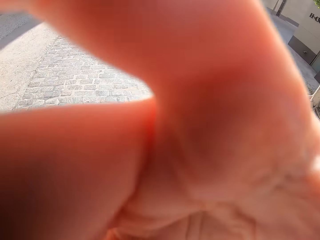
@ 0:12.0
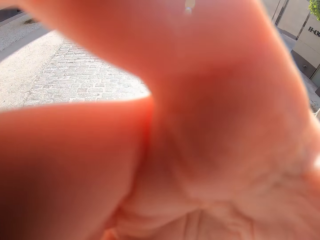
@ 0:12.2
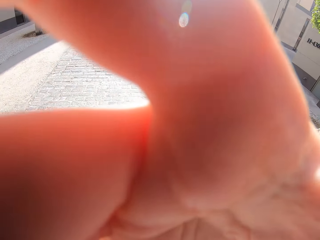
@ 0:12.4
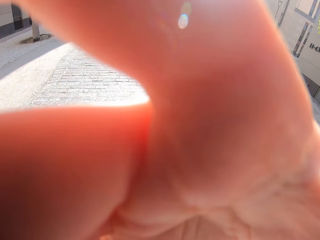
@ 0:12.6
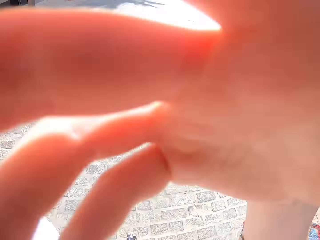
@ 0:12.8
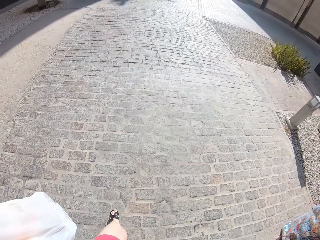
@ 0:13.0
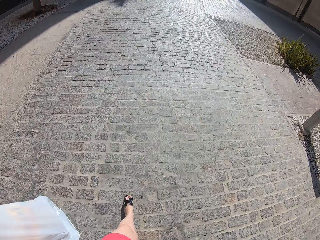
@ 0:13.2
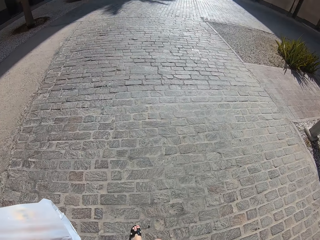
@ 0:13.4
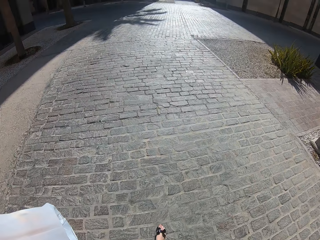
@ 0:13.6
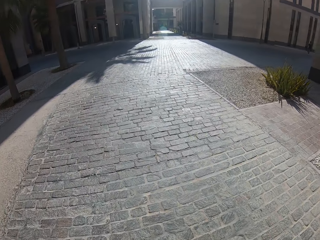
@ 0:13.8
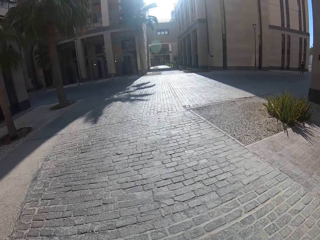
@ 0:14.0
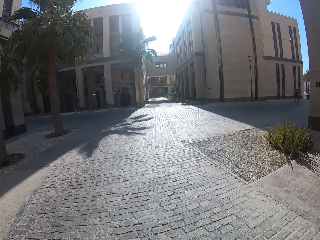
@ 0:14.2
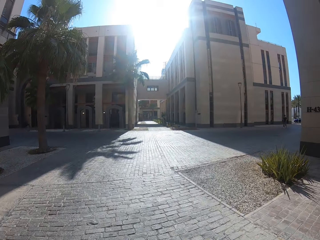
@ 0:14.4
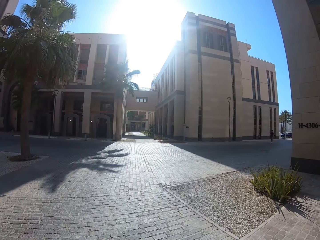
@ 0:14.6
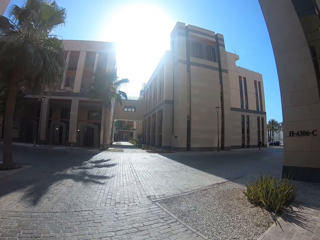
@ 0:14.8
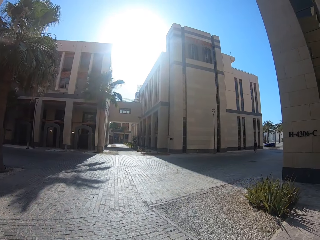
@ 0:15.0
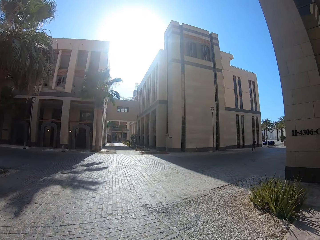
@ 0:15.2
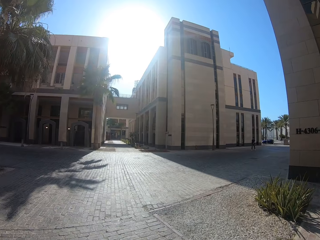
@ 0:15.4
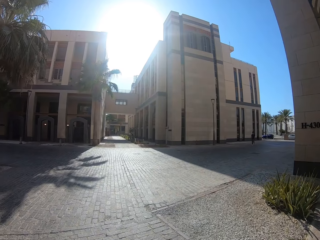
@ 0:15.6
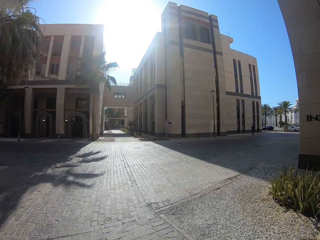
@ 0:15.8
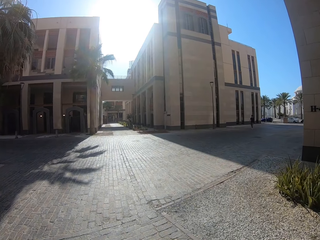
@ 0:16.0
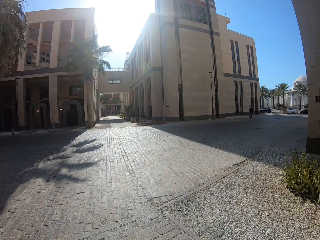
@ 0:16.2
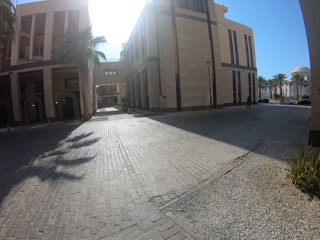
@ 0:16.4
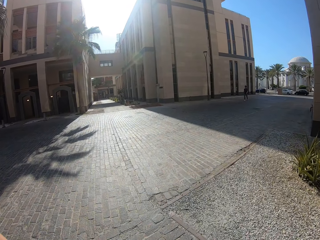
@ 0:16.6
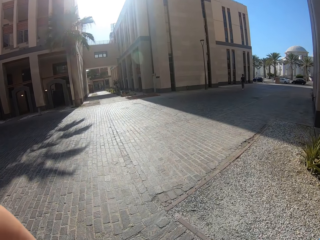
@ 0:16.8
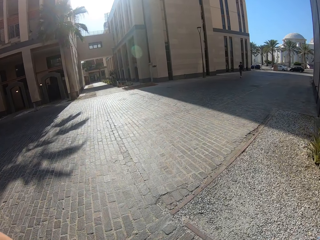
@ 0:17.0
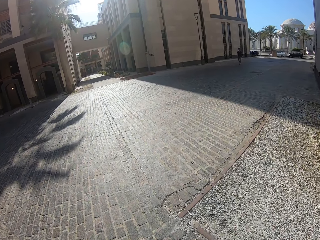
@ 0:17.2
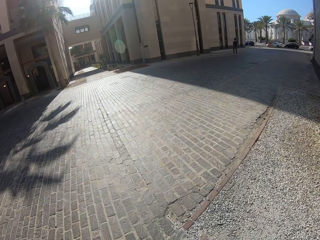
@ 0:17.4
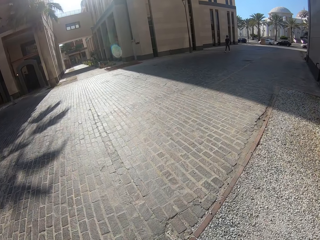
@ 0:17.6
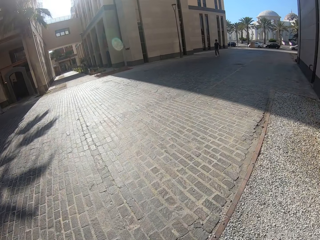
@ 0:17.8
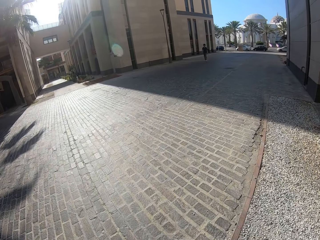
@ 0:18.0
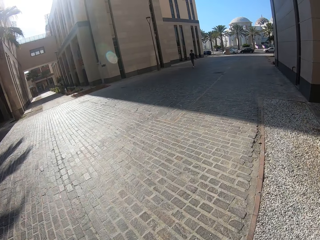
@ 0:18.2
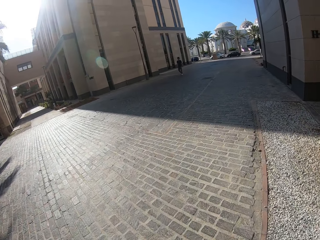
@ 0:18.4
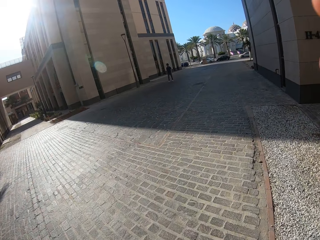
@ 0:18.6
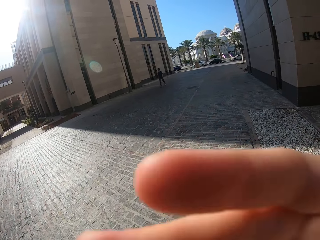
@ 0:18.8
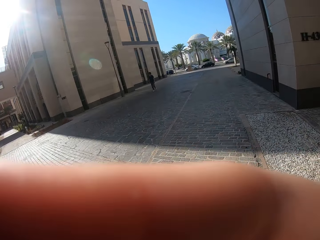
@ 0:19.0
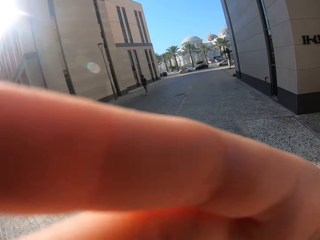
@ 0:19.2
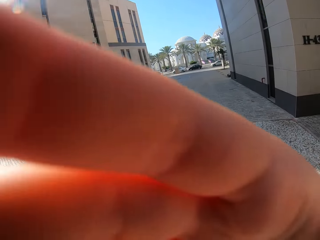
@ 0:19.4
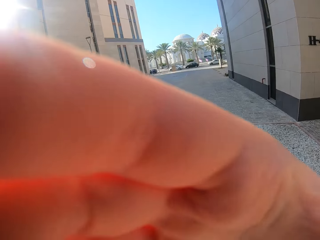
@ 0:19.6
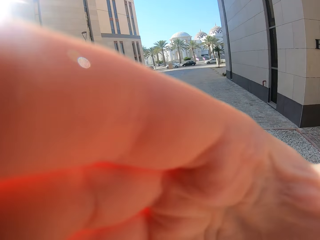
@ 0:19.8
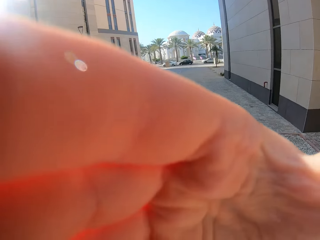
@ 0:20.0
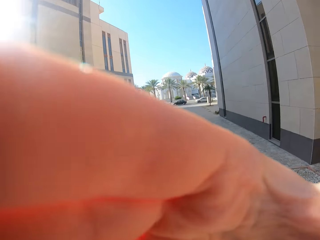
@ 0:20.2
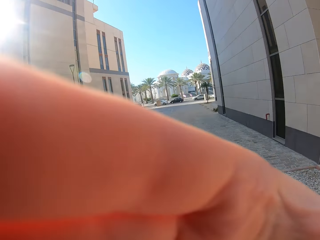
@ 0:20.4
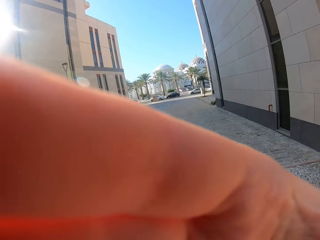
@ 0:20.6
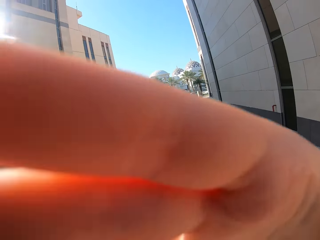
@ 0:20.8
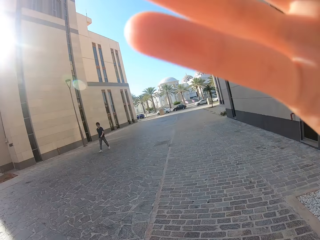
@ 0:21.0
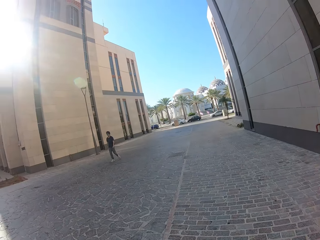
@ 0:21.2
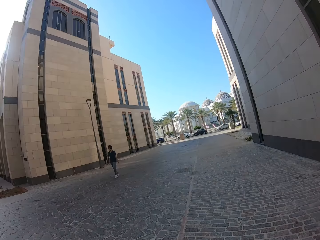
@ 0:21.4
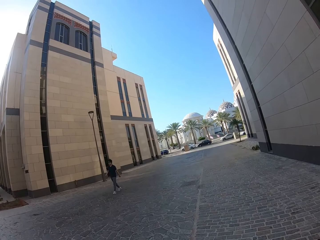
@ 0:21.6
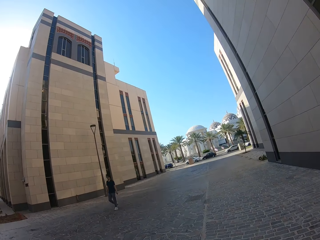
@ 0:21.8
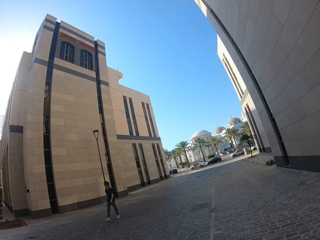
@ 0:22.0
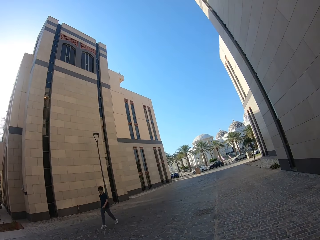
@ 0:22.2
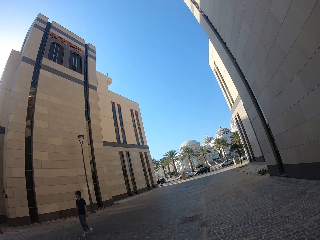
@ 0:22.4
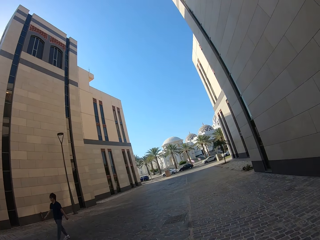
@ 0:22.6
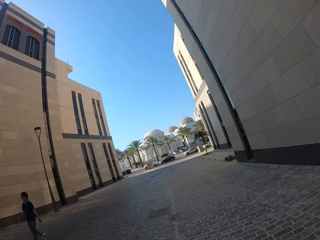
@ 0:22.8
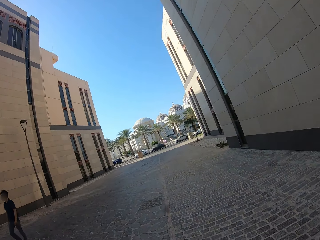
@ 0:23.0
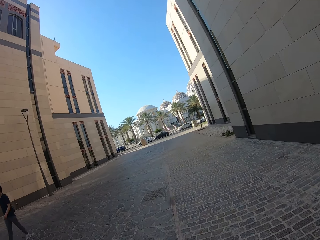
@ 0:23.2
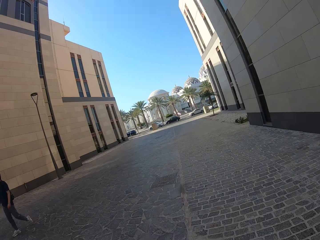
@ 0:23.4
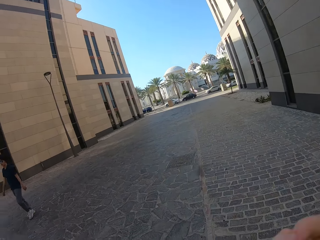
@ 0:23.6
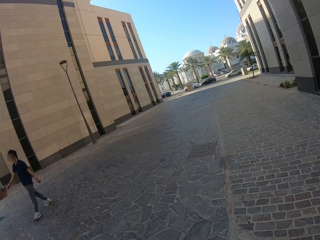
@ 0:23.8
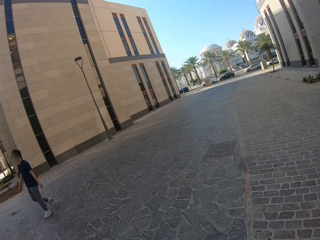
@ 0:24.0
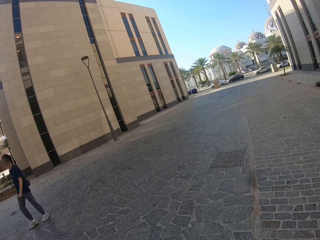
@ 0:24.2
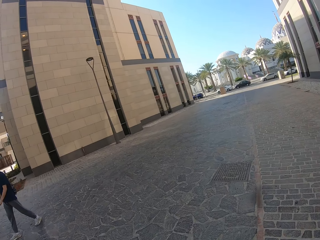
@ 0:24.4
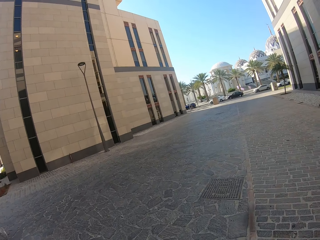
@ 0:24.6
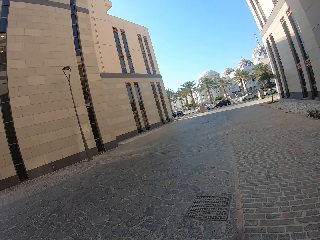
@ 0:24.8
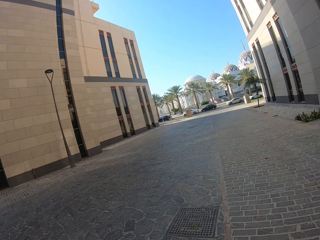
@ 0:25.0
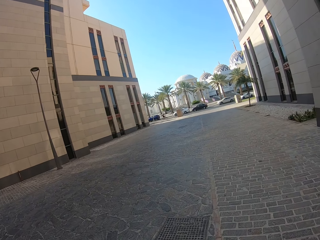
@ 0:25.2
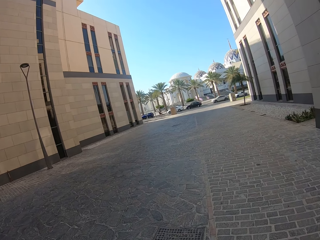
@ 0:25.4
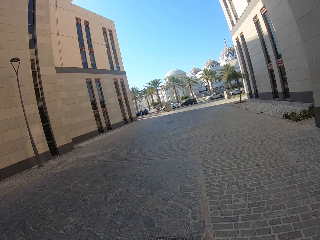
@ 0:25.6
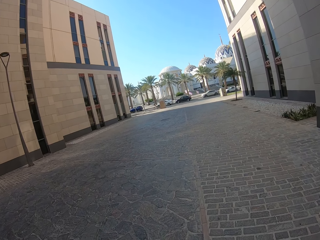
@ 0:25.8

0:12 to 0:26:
The camera wearer walks in the compound. They touch something. They walk in the compound.

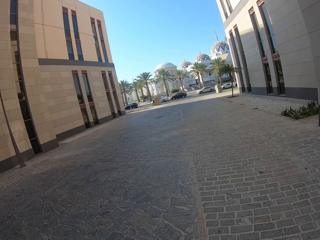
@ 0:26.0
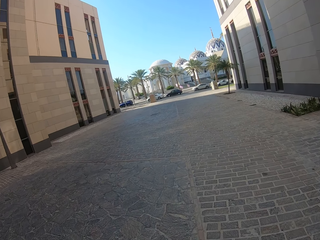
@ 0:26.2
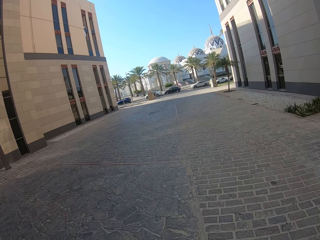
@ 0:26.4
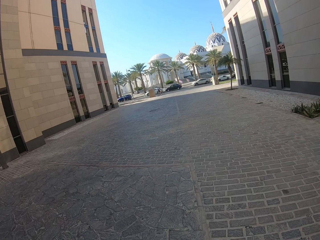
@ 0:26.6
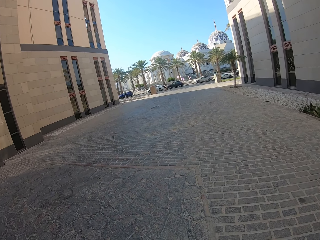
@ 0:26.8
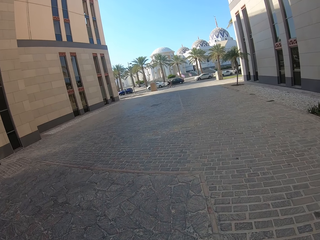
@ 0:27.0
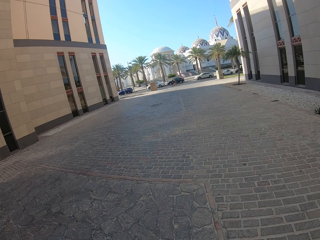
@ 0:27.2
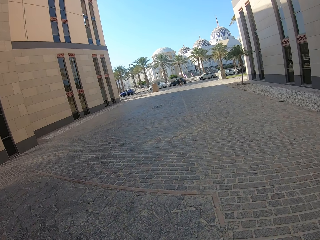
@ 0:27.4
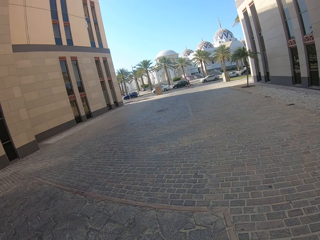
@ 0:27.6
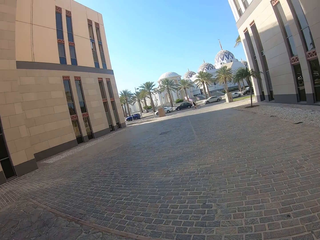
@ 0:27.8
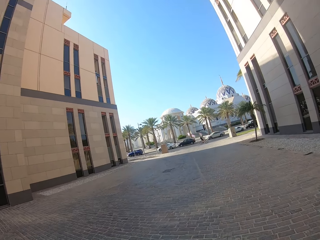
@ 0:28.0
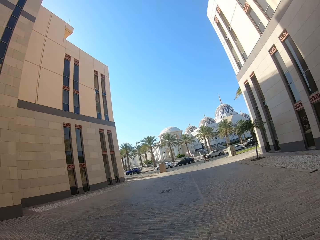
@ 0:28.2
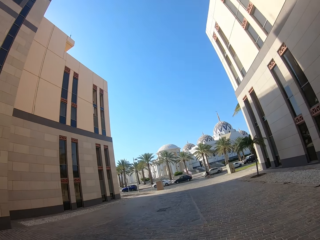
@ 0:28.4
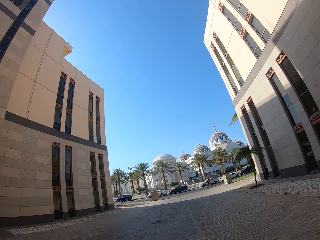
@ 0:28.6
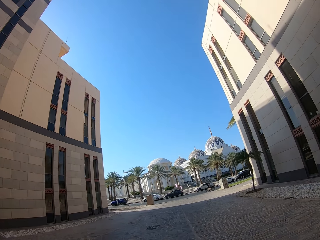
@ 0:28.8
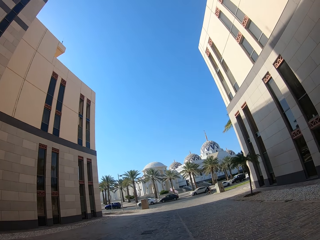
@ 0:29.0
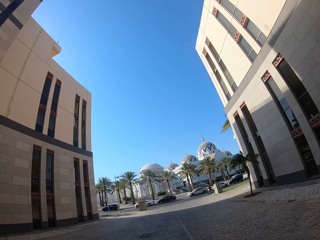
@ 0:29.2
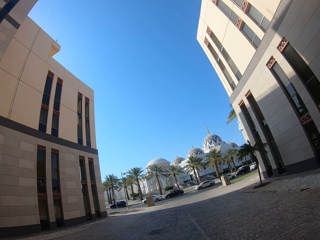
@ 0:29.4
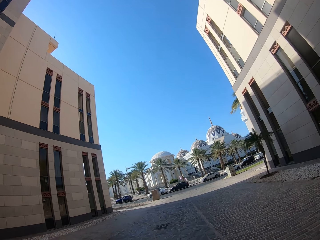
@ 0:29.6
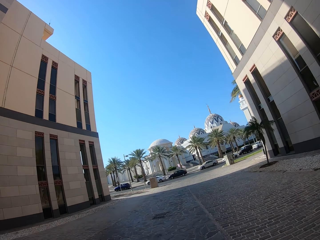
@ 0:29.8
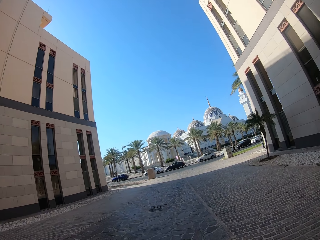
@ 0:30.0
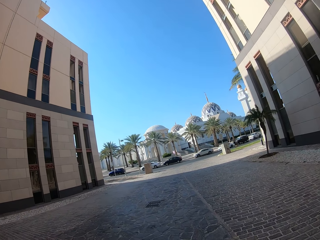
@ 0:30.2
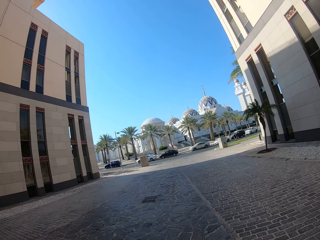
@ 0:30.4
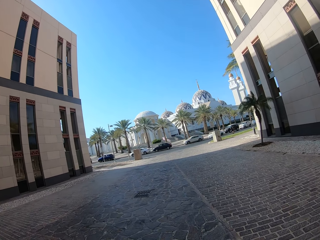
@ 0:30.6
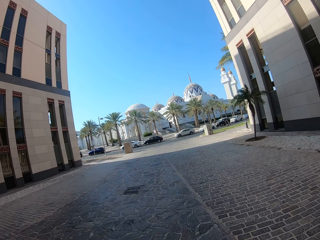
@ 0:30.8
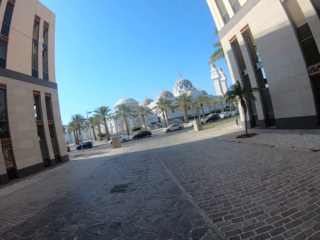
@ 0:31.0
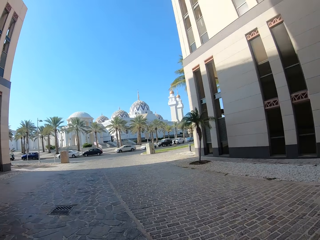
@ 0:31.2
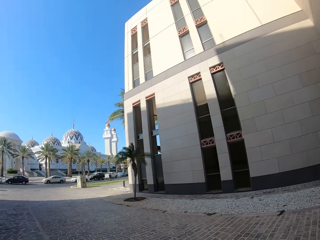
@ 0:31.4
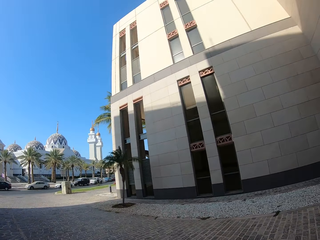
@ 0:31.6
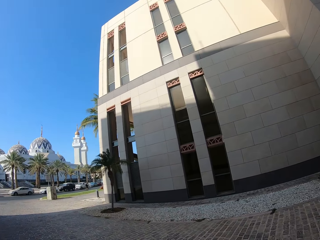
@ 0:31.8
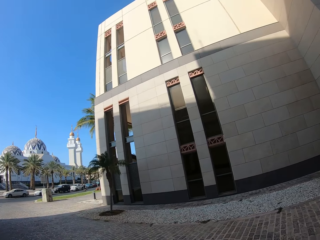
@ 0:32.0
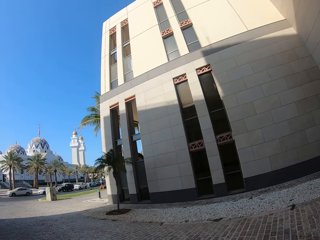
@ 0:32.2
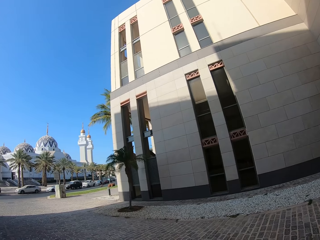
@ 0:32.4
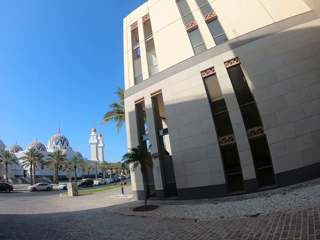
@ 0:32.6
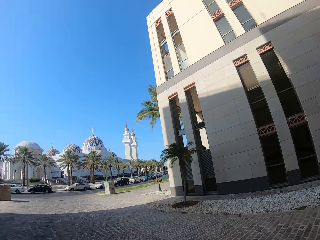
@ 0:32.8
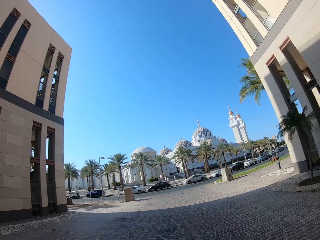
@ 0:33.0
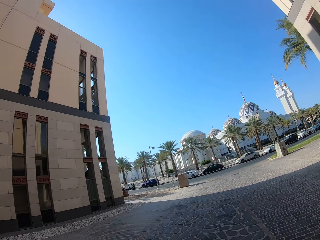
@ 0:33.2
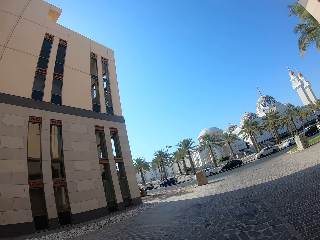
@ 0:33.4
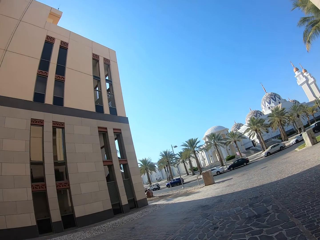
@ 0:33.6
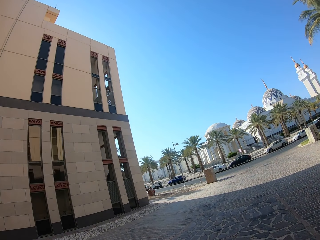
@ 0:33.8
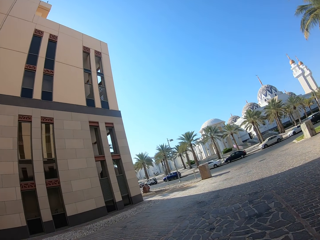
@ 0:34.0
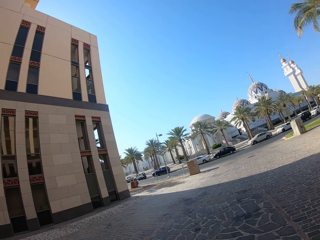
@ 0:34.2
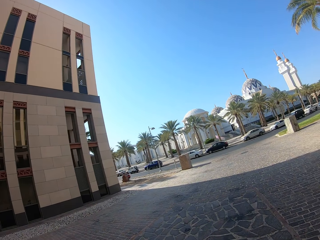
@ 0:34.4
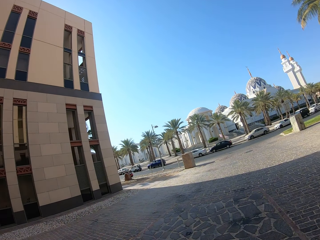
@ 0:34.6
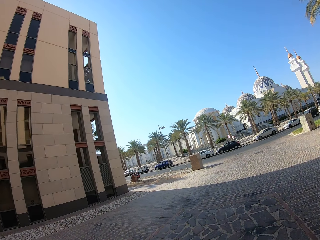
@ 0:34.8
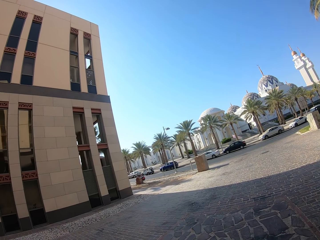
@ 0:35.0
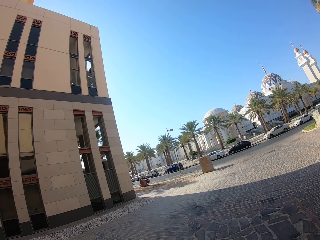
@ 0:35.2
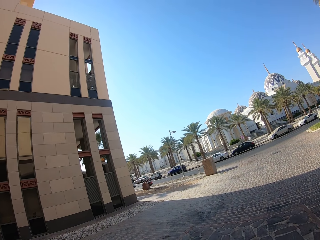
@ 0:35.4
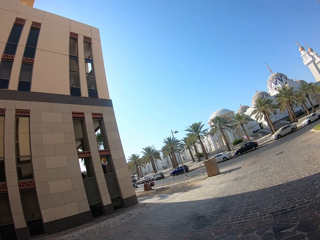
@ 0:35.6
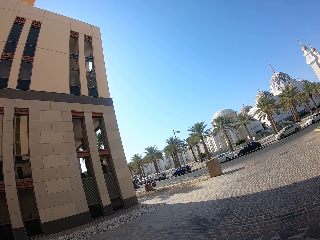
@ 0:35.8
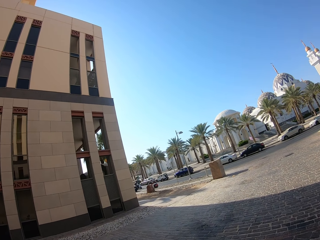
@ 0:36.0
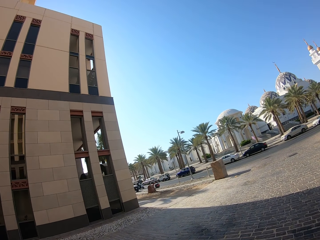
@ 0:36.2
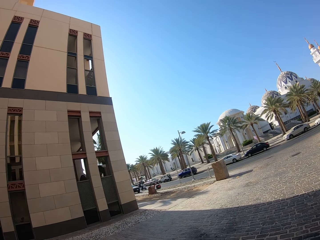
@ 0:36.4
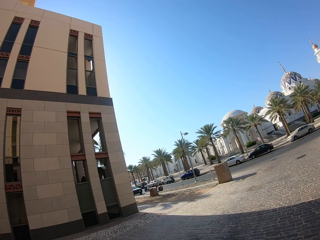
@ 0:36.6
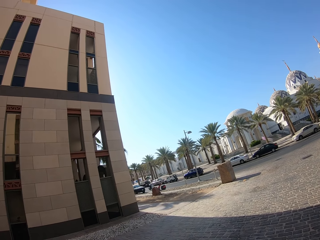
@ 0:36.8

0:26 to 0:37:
The camera wearer stares at the building. They walk in the compound.
